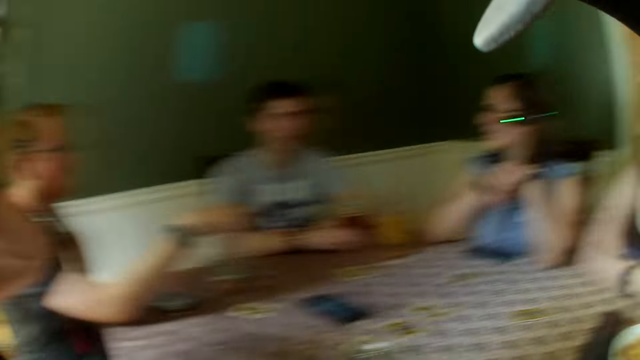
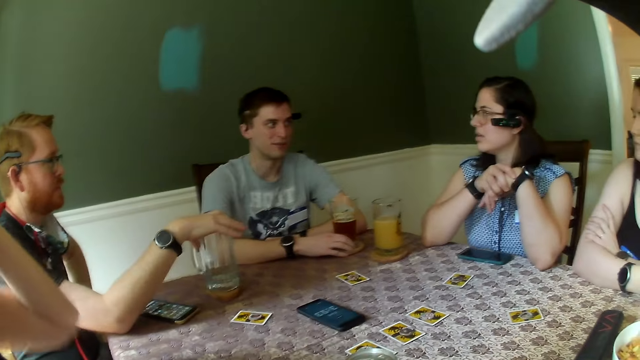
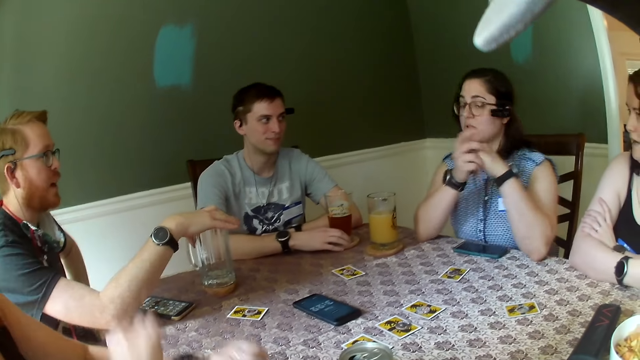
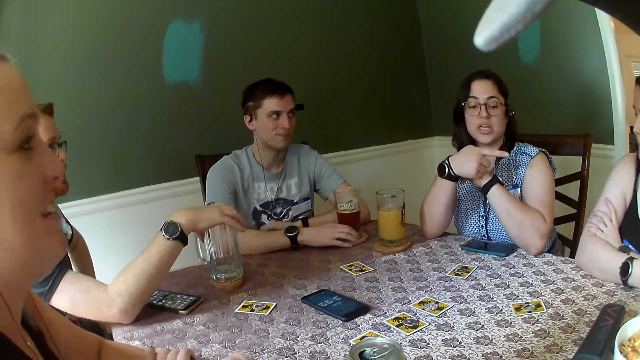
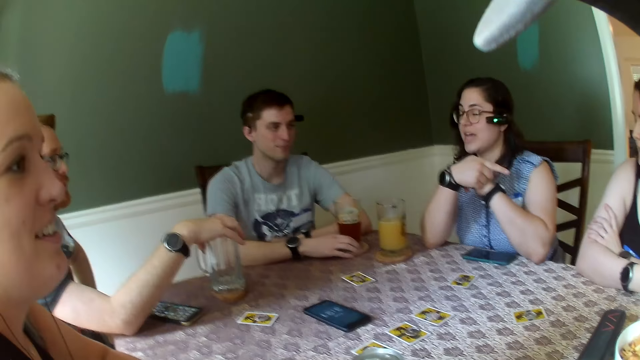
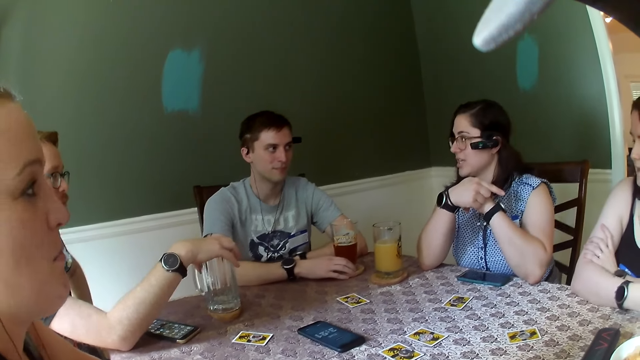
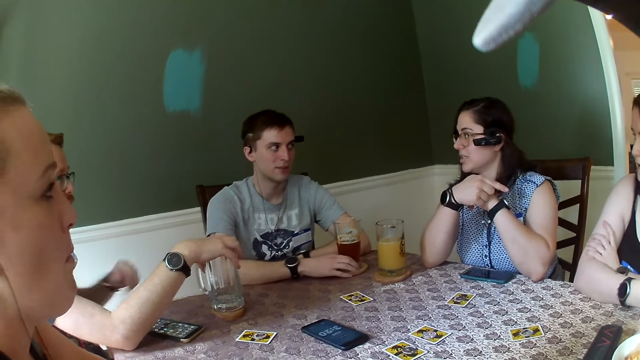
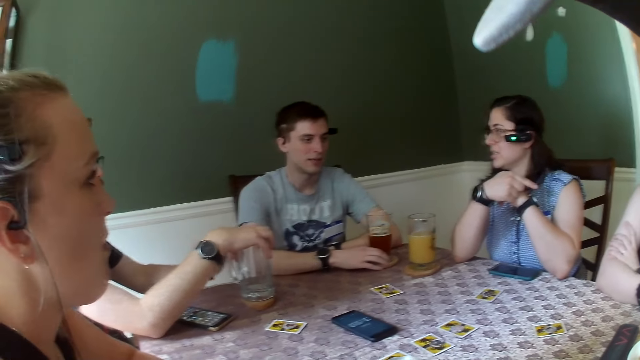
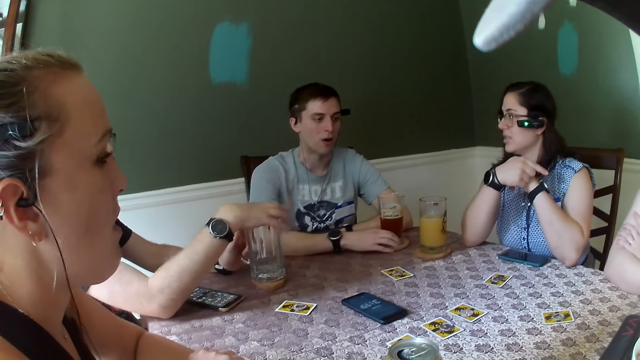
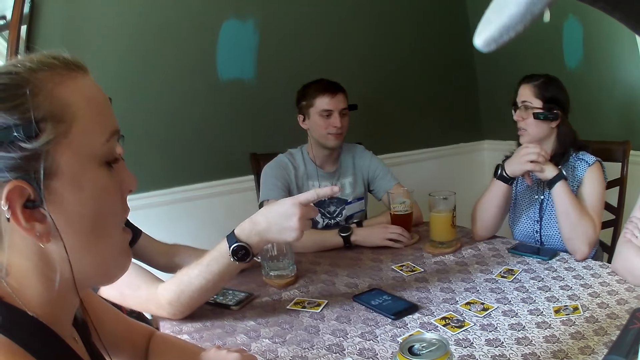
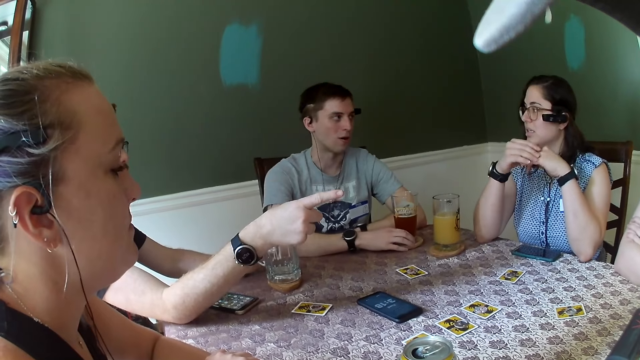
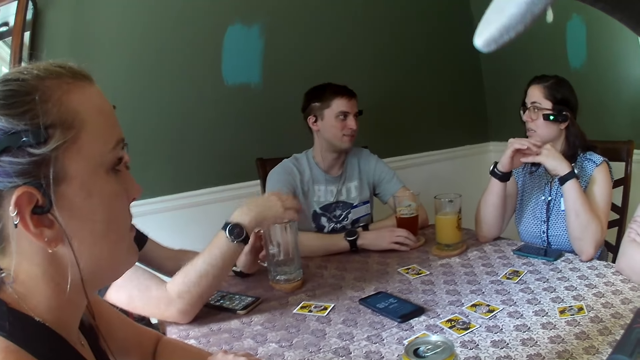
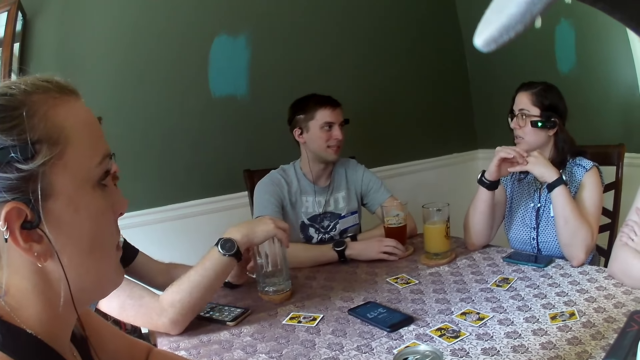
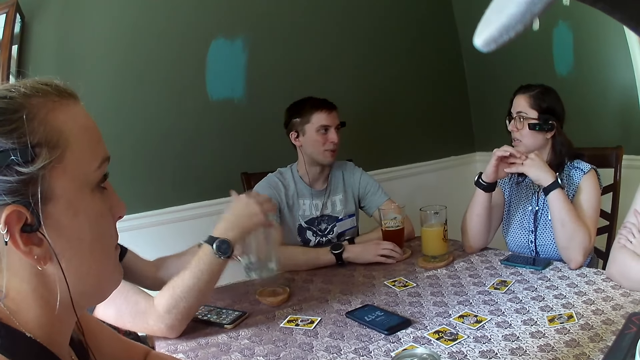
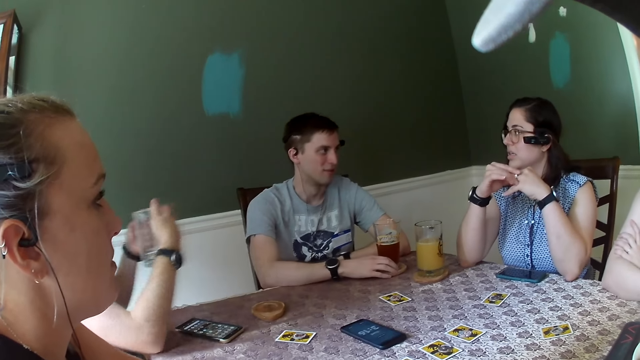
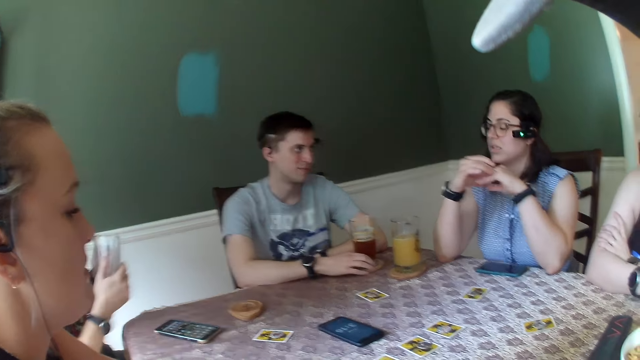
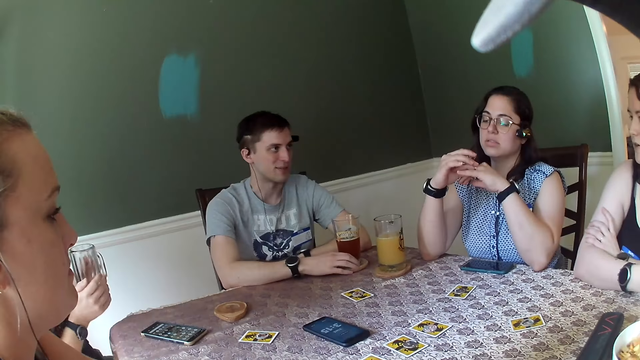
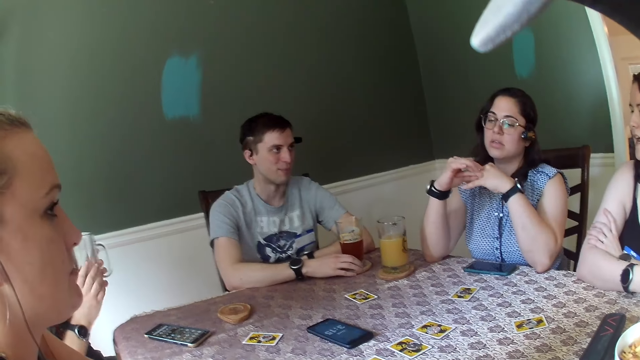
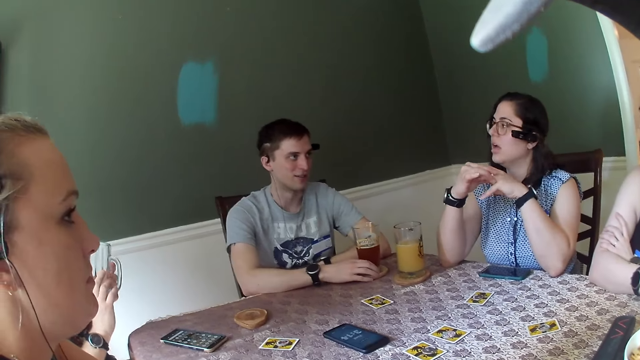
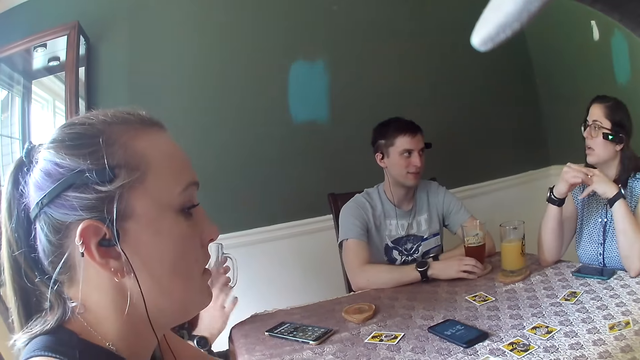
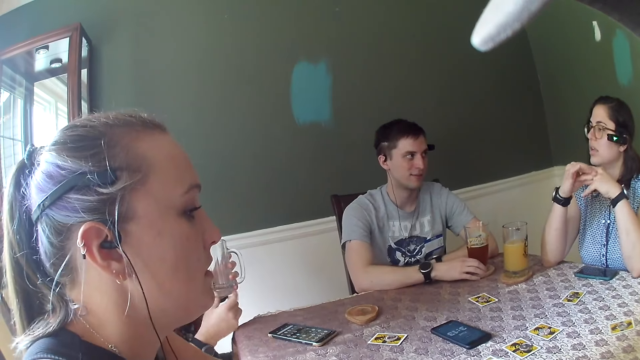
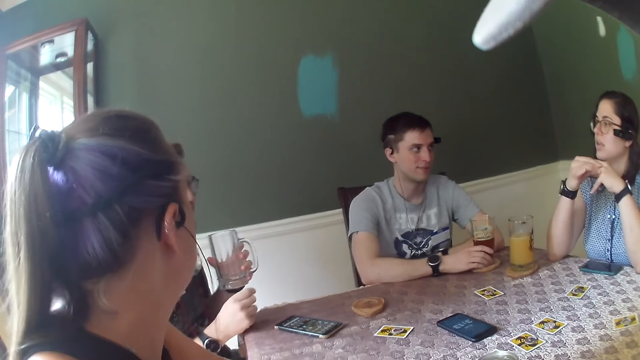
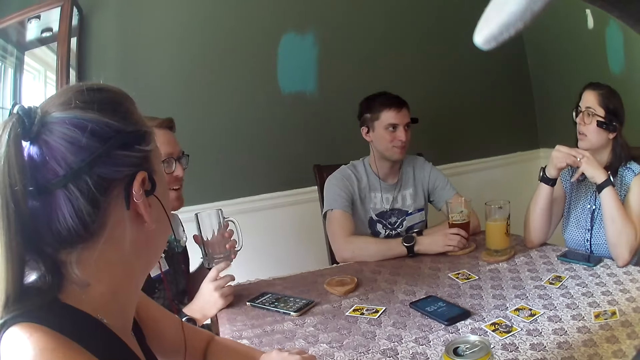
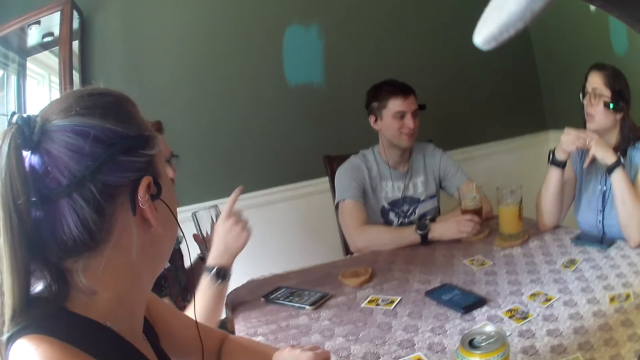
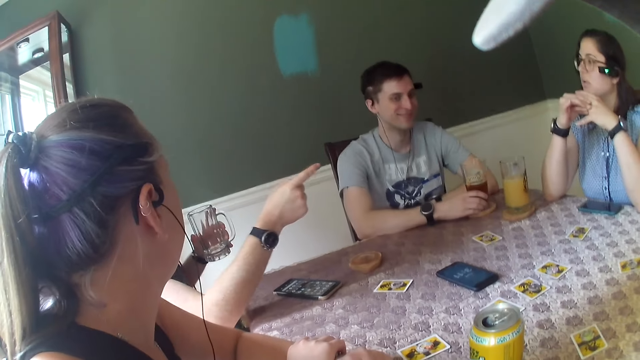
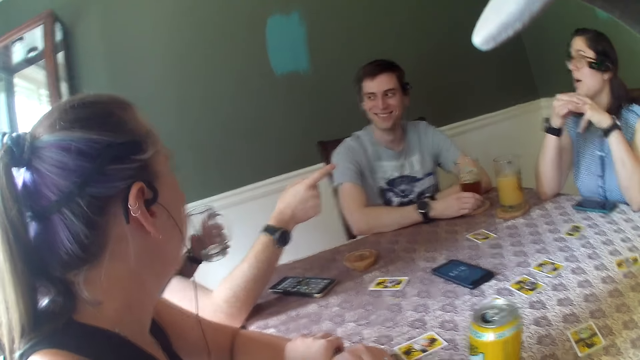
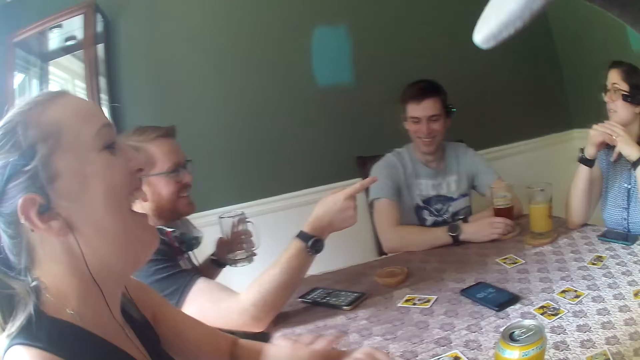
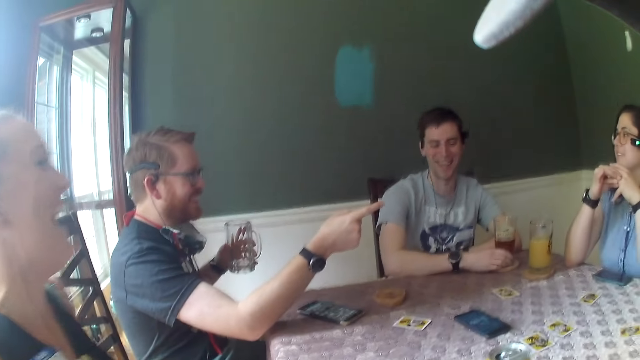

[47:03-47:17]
A man dialogues with a woman. Another woman points to a third woman with her right hand. Another man touches the glass of water on the table with both hands. He points to the third woman with his right hand. A man dialogues with a woman. The second woman touches a ring on her left hand with her right hand. The man with the glass picks up the glass of water on the table with his left hand, holds the glass of water from the table with both hands. The camera wearer looks around. The man holds the glass of water from the table with his left hand. The man points to the third woman with his right hand.

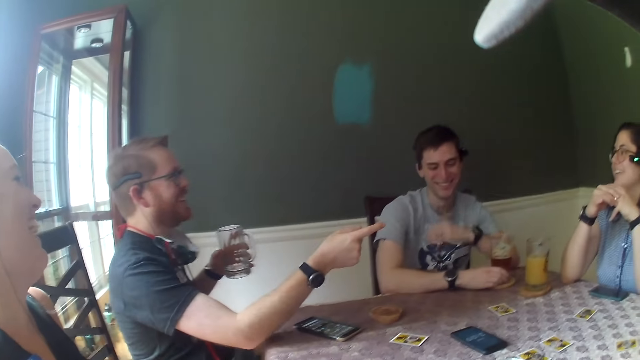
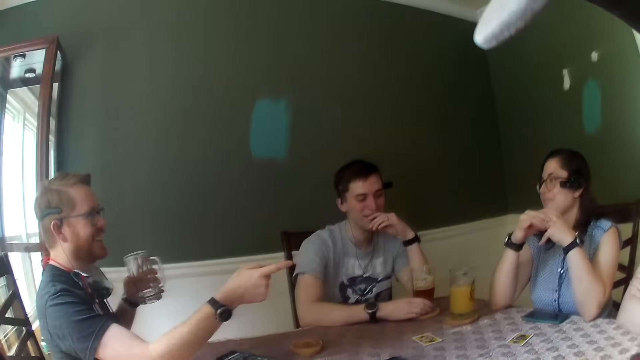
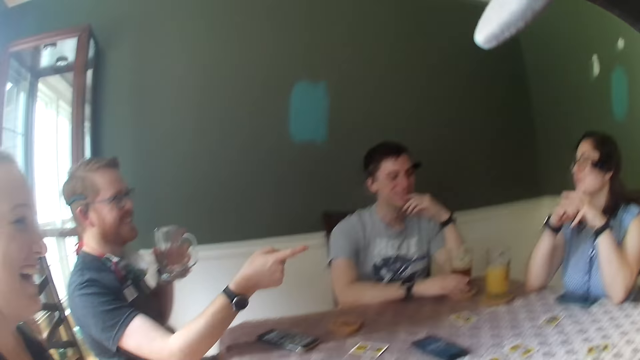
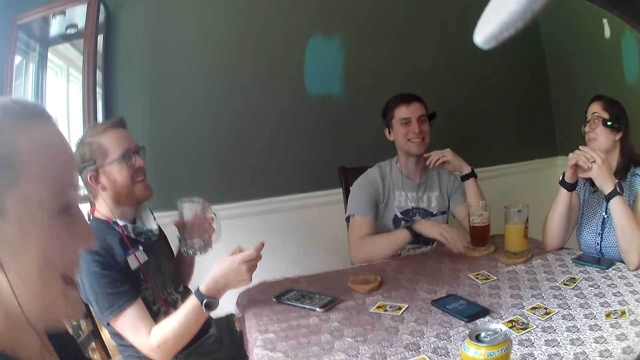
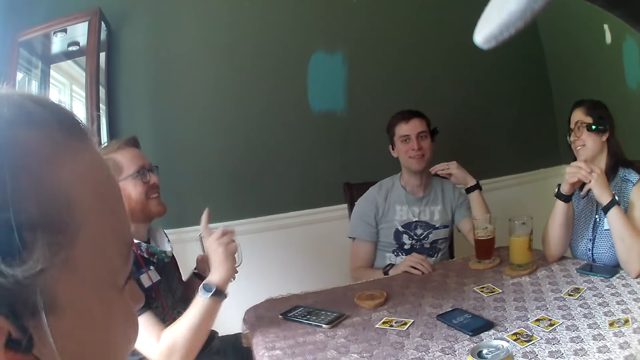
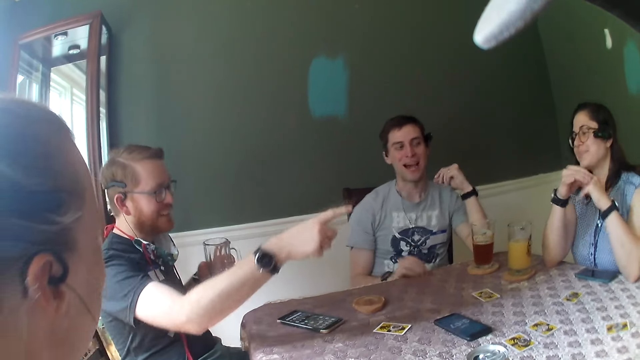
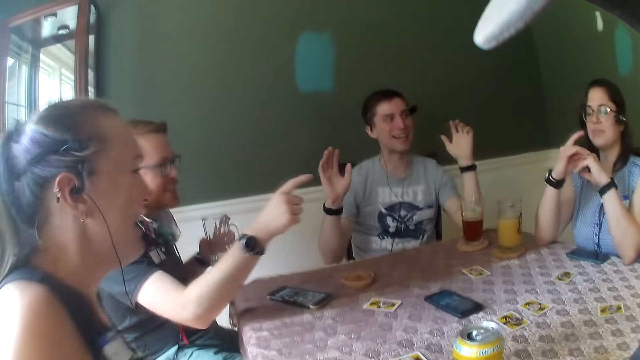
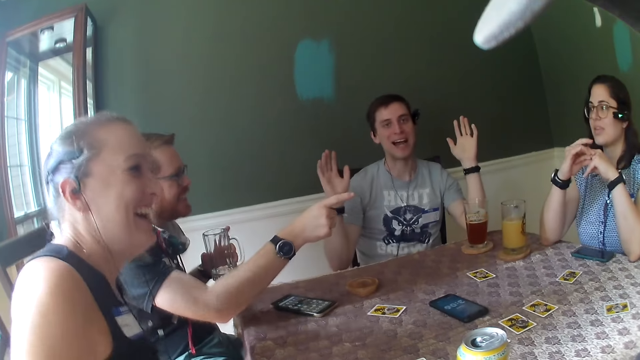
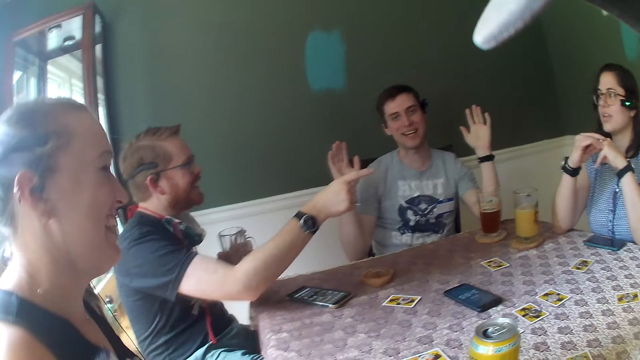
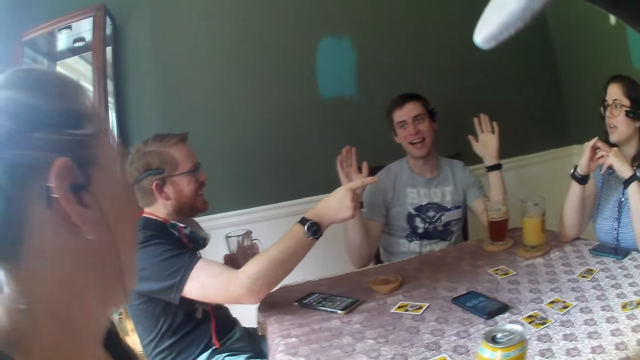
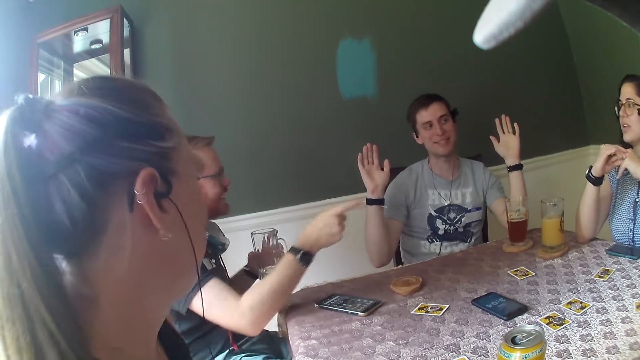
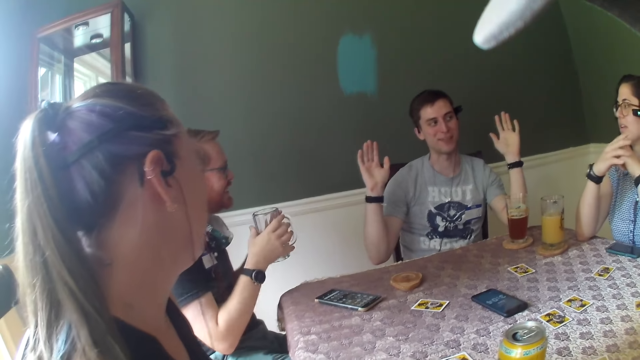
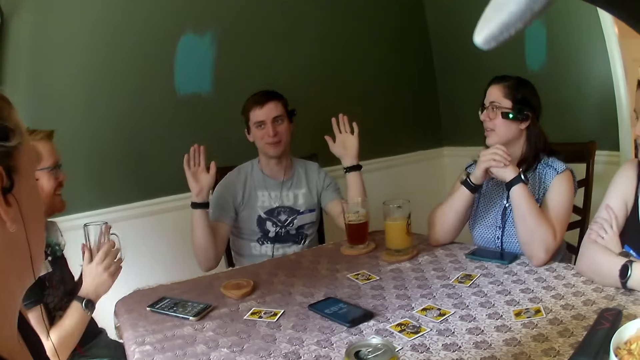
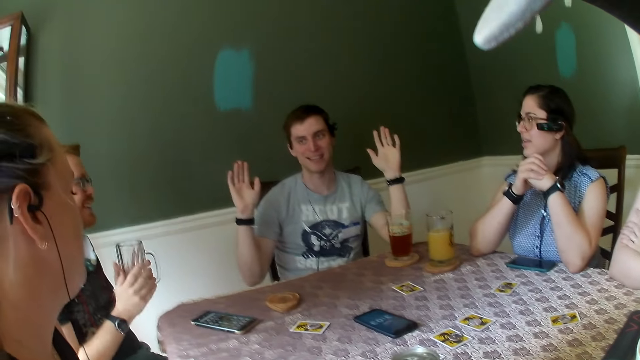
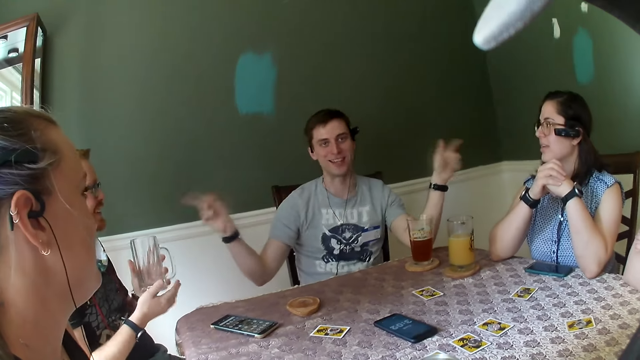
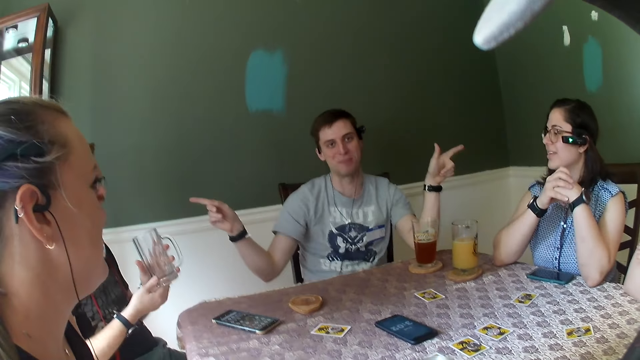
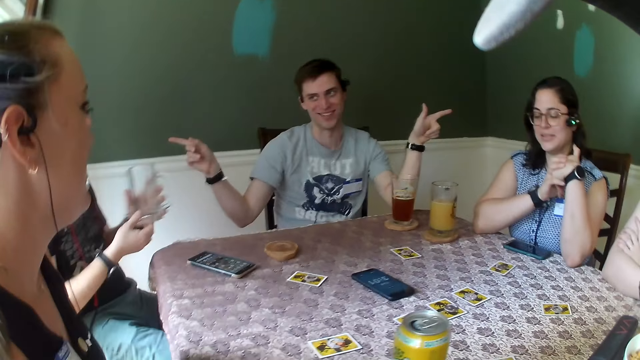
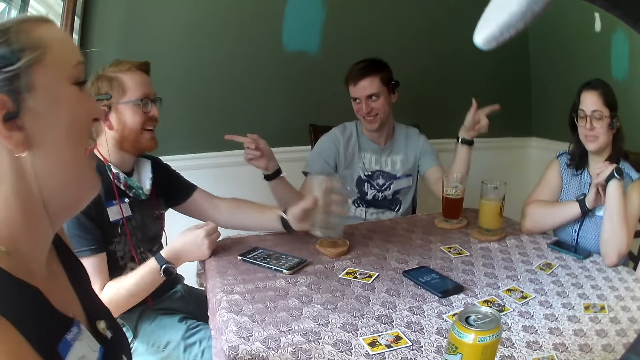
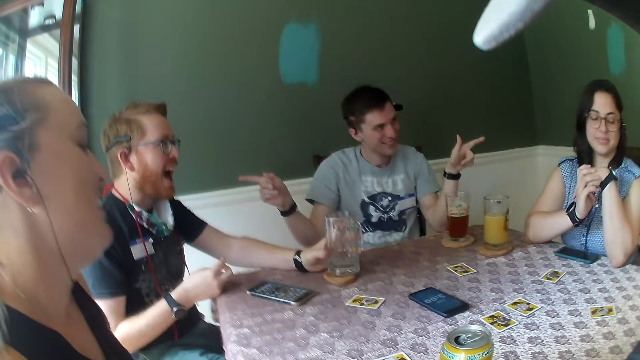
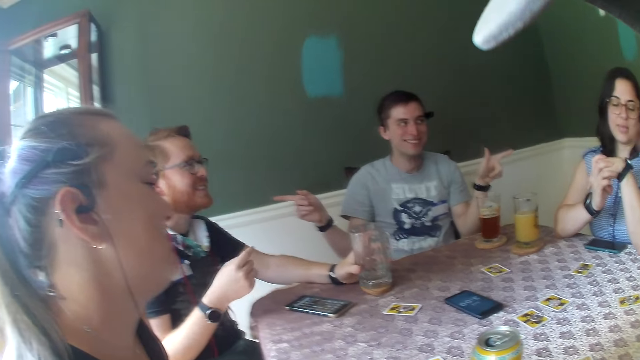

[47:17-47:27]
A man places his left hand on the table and raises both hands. Another man dialogues with a woman. A third man holds the glass of water from the table with both hands. A man dialogues with a woman. The first man points to a woman. The first man points to the third man. The third man places the glass of water on the table with his left hand.
